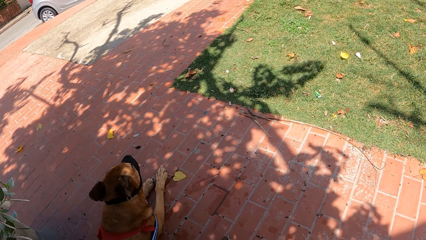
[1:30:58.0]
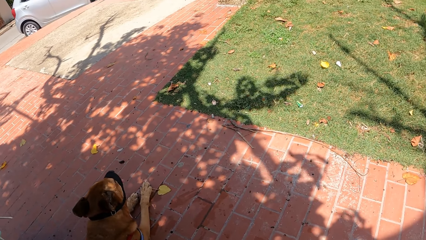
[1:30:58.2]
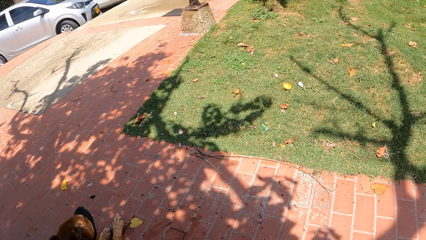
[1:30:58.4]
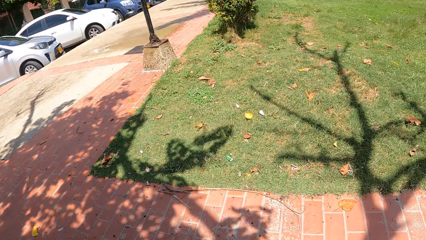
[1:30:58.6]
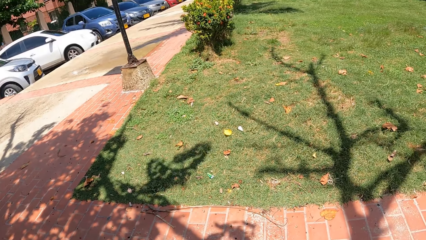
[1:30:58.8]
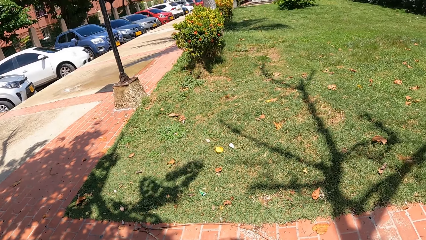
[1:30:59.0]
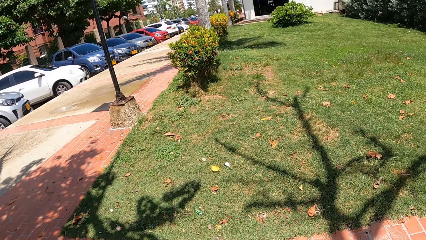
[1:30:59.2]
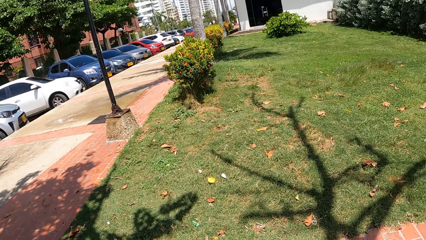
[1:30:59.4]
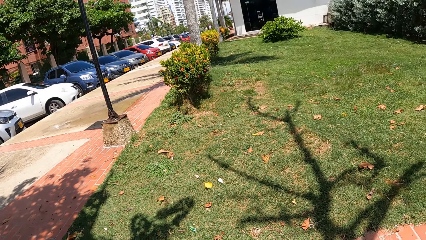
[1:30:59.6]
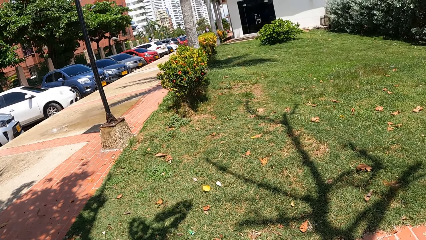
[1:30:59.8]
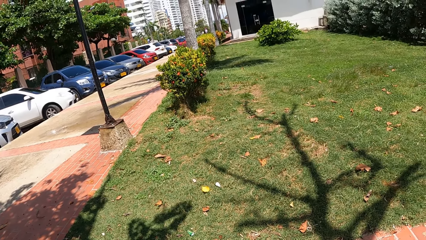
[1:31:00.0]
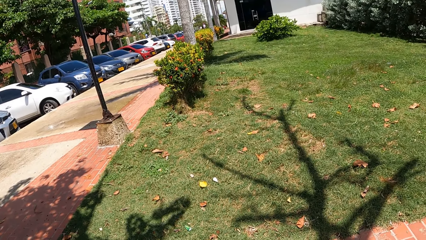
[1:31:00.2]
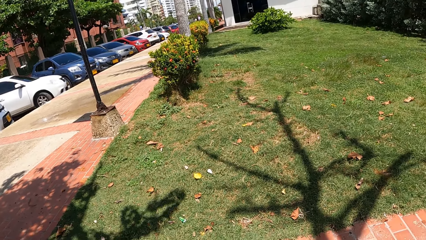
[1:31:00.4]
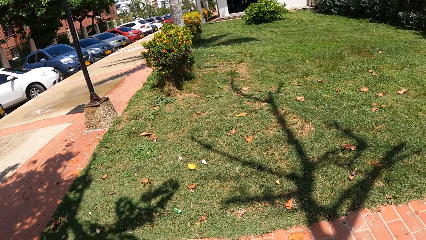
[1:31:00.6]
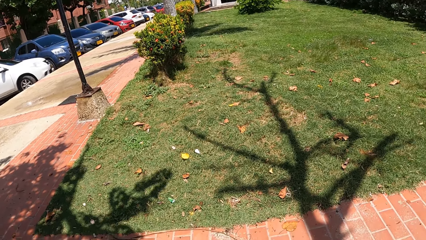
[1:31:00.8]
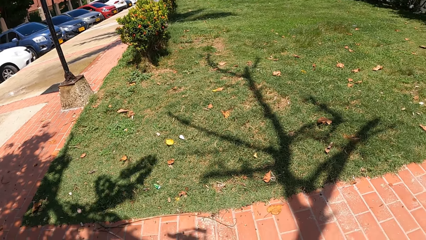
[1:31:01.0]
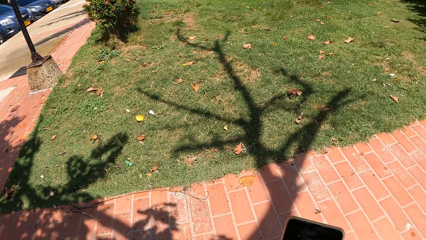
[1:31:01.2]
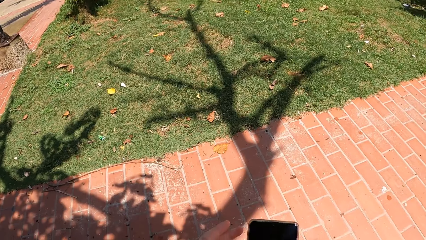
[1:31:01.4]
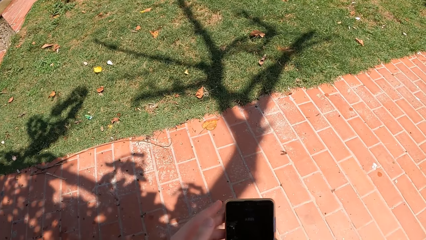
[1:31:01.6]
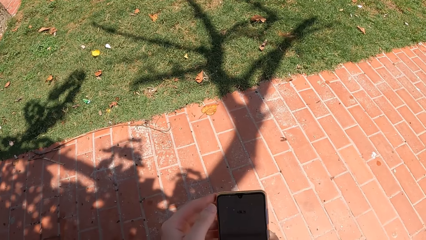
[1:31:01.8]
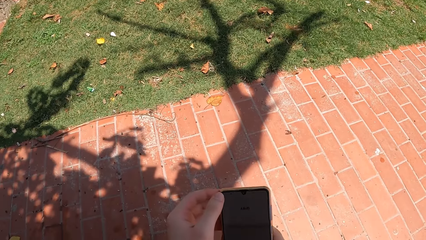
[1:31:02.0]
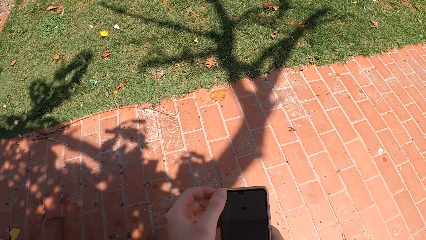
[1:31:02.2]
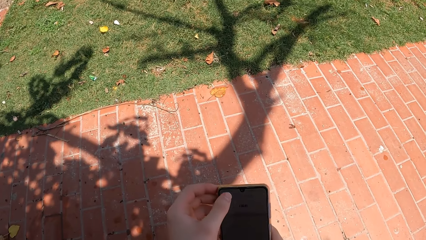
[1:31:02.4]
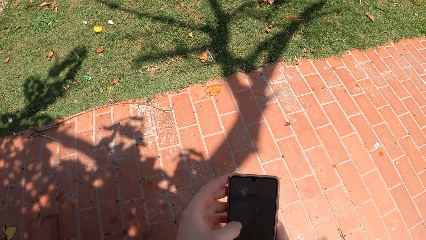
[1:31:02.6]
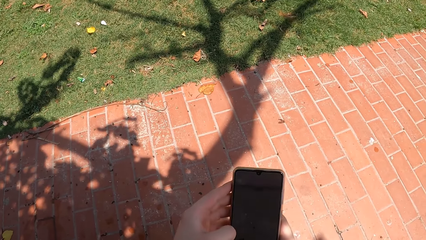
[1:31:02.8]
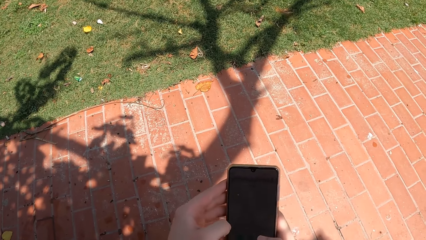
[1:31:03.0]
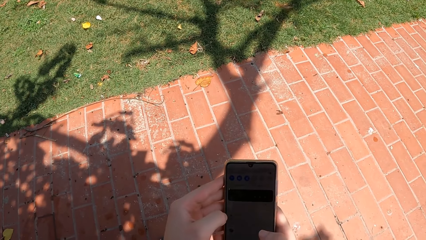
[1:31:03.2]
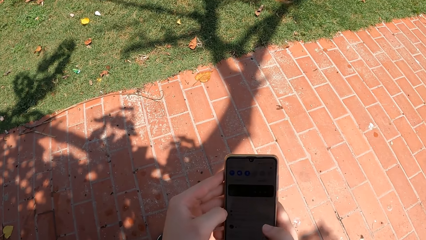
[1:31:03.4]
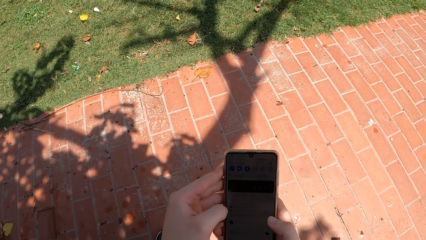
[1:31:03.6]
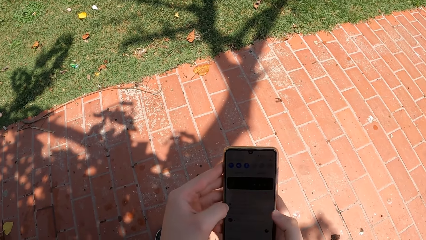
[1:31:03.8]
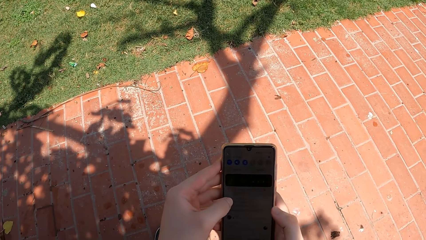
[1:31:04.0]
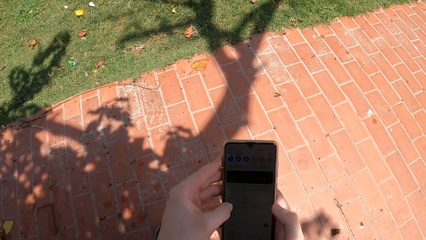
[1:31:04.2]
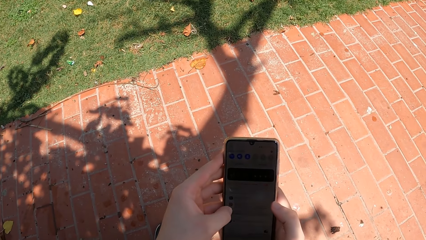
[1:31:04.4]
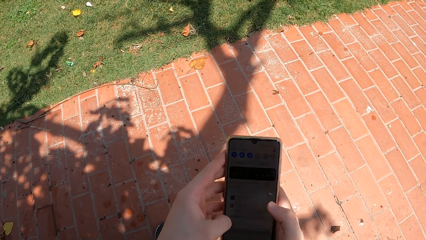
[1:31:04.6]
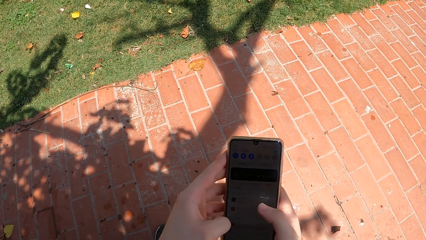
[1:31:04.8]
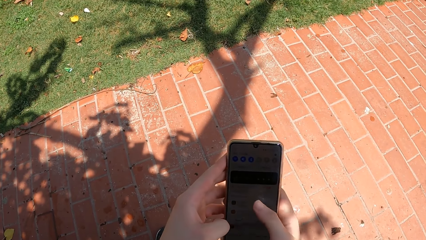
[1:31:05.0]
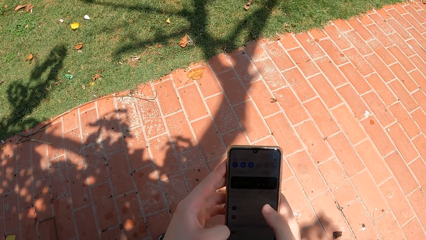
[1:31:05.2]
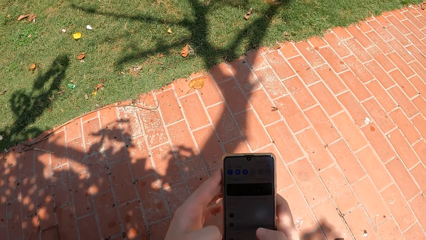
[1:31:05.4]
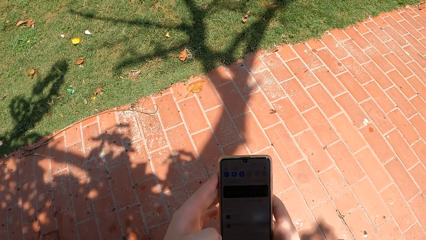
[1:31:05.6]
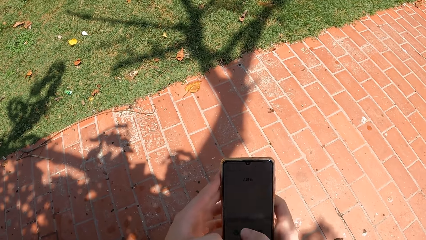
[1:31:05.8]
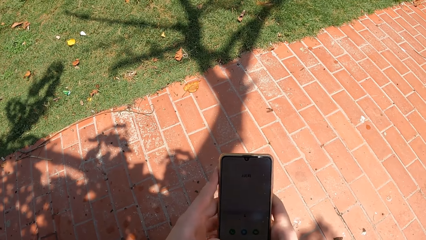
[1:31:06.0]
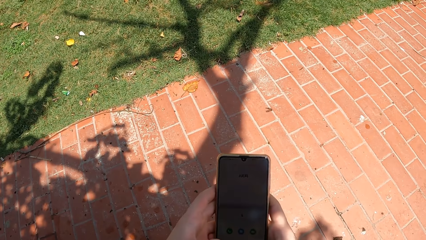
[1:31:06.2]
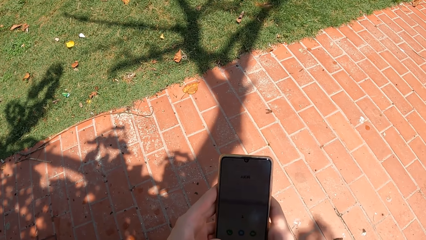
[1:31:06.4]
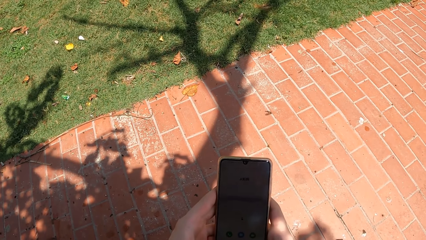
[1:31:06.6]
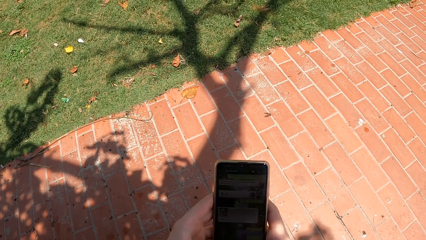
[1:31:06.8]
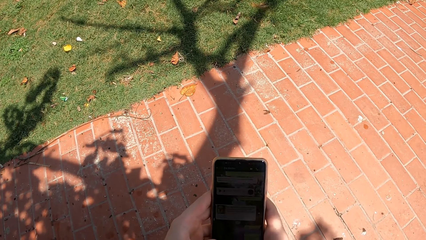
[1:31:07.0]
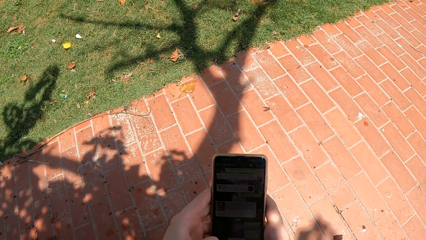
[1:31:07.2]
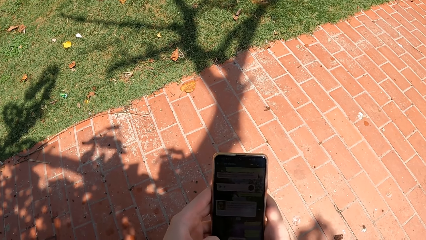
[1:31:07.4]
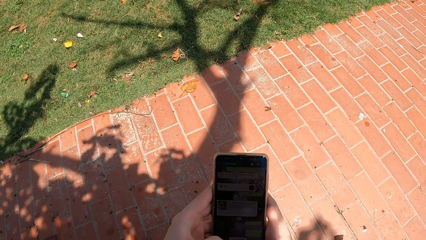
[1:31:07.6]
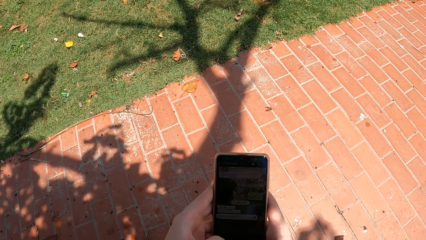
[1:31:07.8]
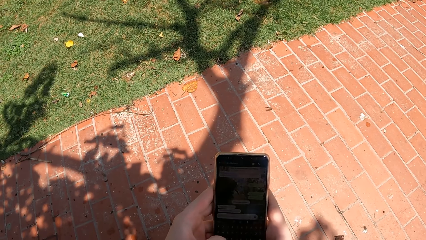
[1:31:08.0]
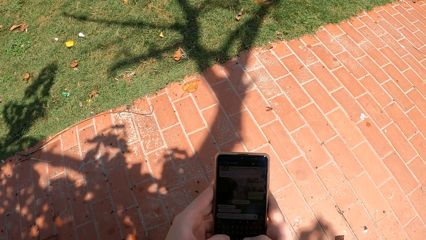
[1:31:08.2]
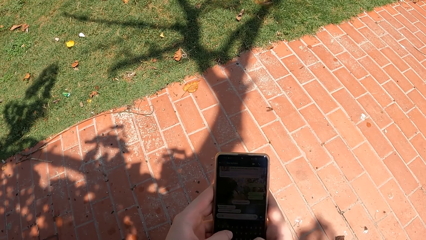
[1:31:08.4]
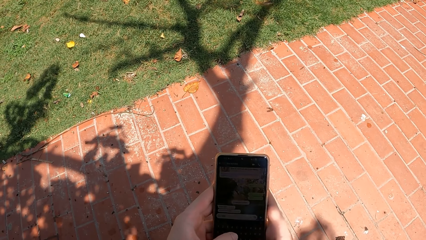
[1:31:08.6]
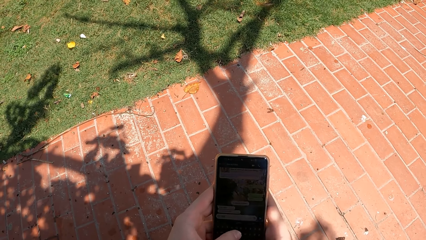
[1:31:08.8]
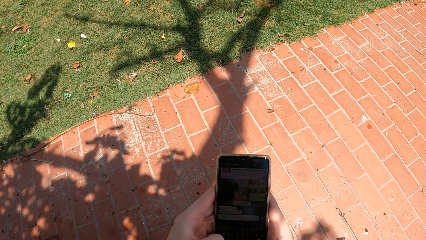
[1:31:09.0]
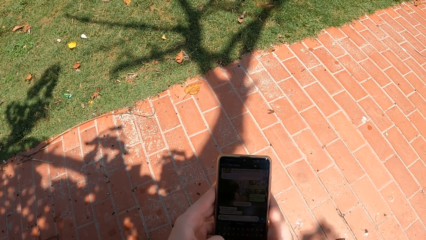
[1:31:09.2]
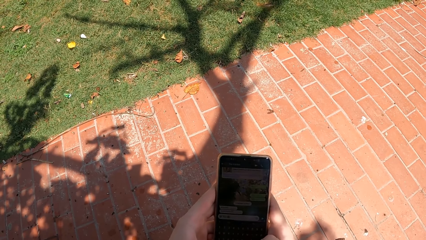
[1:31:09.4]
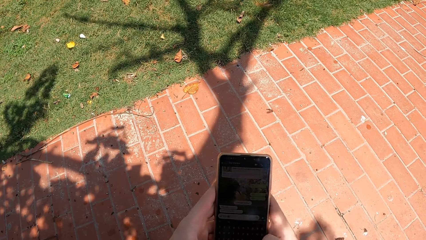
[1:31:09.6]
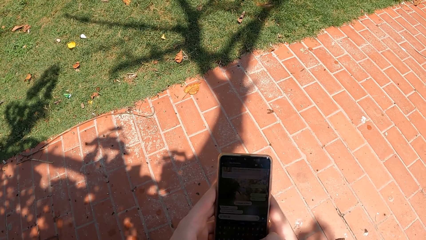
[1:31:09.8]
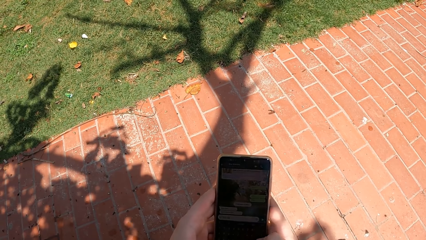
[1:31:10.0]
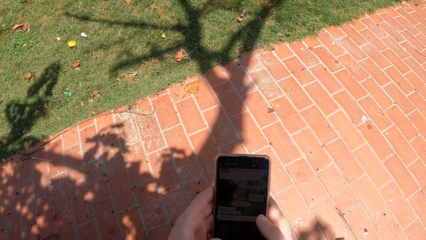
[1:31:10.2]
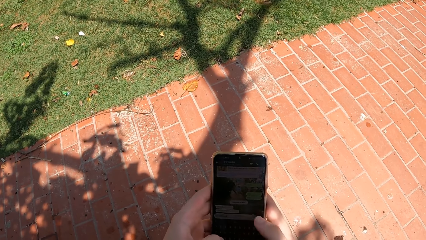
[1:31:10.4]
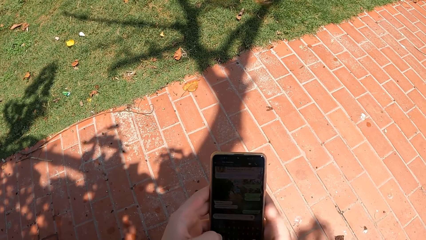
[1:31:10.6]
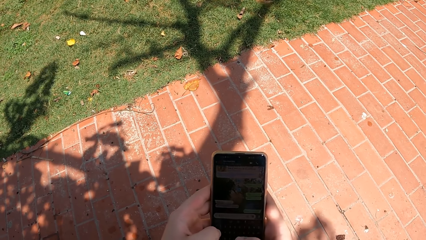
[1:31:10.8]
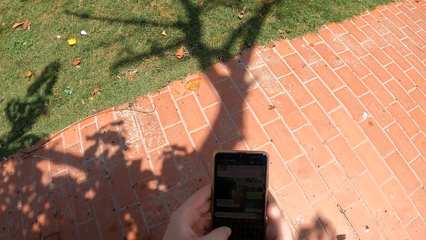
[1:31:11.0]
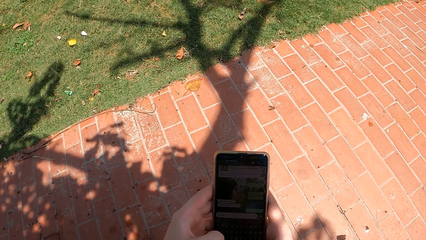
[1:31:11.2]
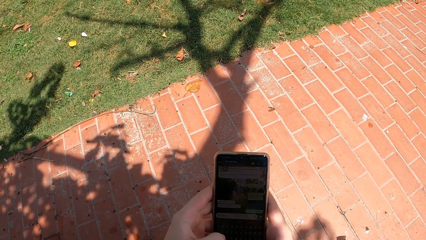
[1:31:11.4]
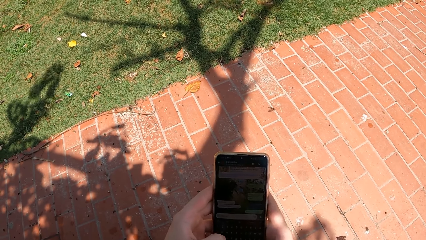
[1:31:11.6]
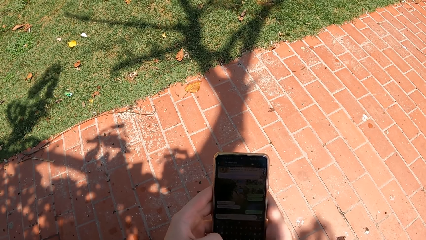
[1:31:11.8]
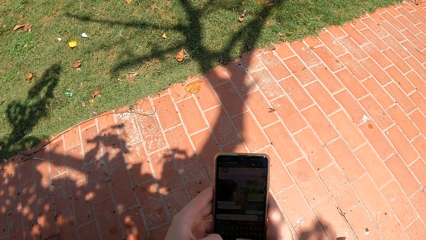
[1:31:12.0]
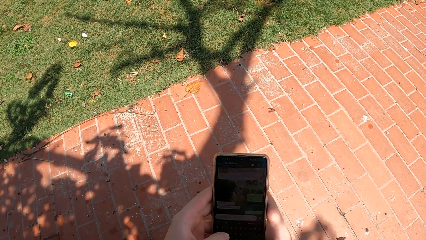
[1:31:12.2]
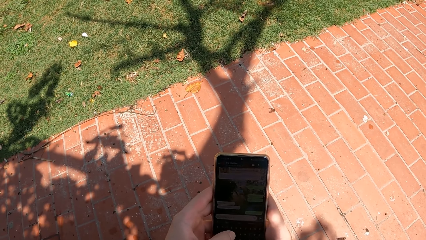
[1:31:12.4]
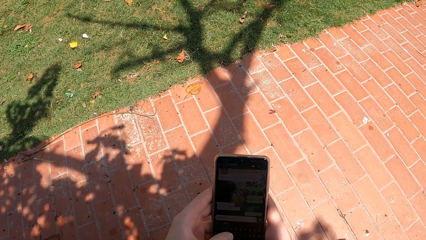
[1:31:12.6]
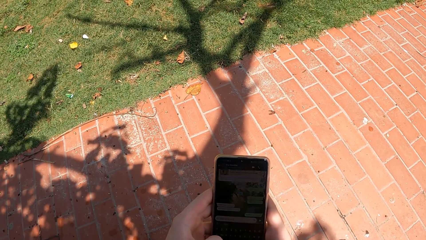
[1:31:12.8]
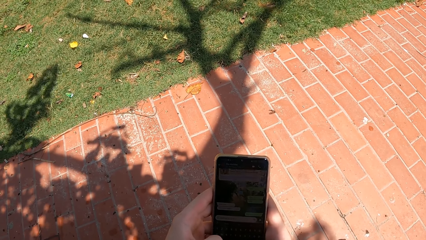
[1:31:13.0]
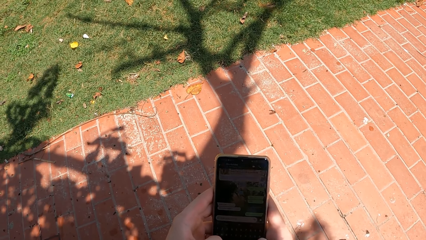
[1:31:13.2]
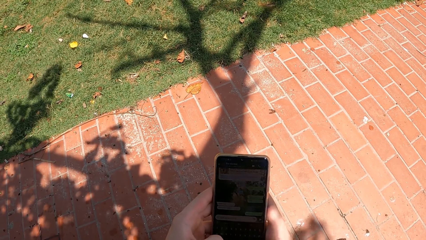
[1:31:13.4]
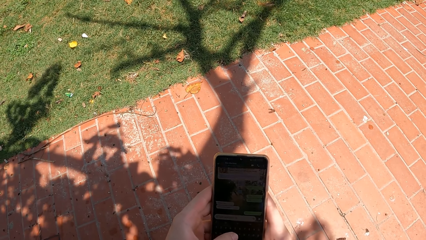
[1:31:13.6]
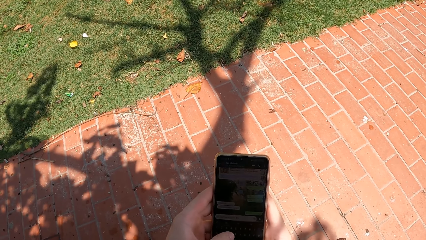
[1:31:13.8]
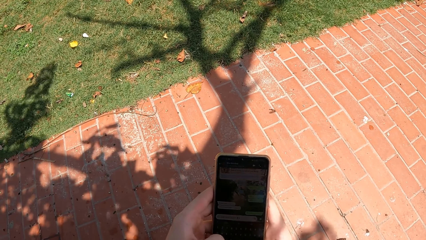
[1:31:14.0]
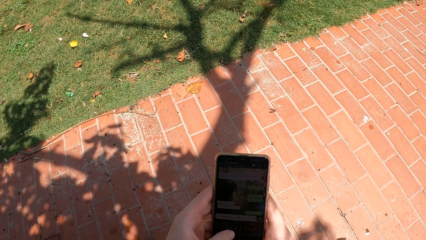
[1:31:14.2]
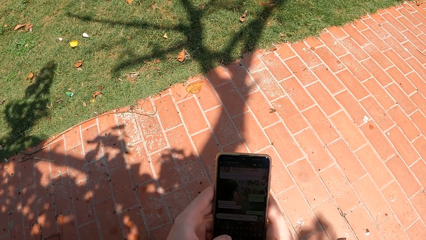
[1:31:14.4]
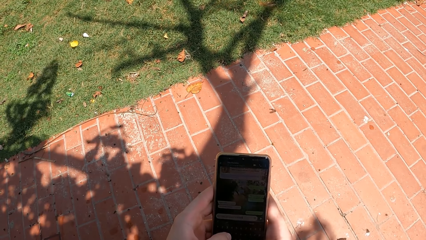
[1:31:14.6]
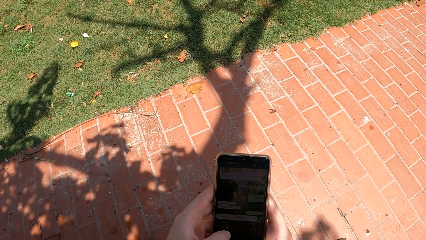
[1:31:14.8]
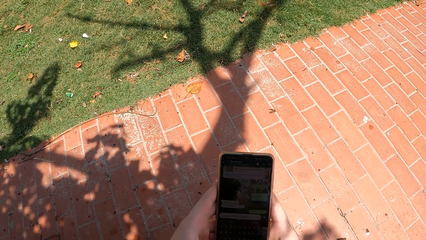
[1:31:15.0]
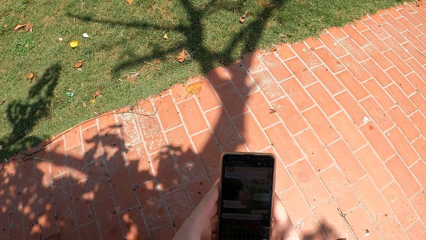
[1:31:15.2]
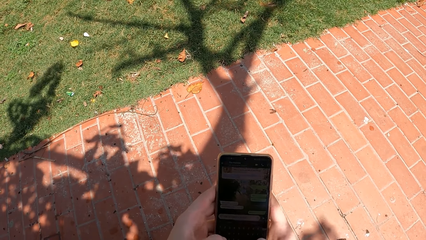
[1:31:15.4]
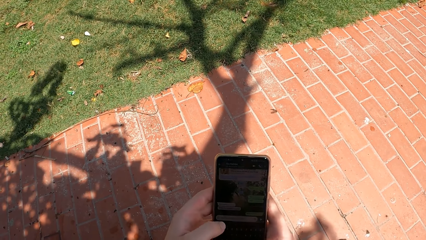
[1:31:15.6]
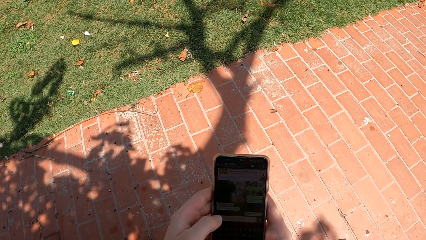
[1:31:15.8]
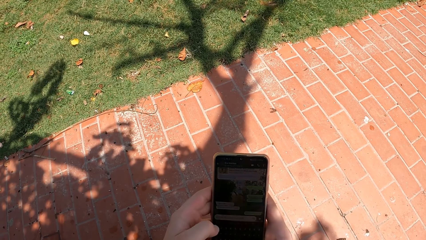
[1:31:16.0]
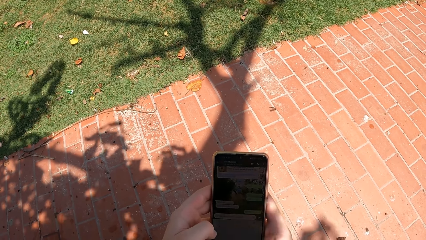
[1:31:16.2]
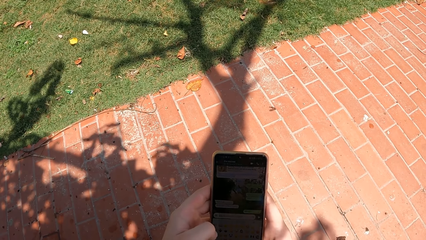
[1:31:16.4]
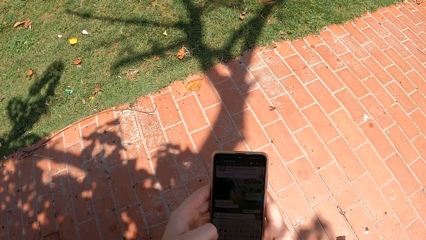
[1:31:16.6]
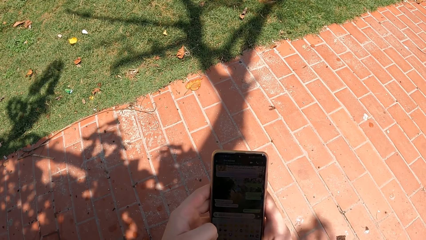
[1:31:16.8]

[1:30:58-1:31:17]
The camera wearer scrolls through his phone.
